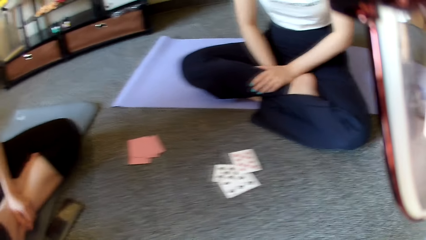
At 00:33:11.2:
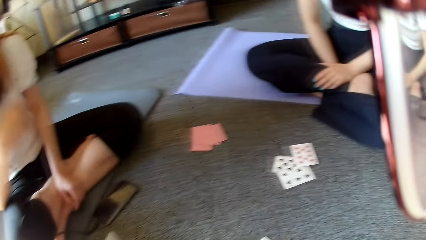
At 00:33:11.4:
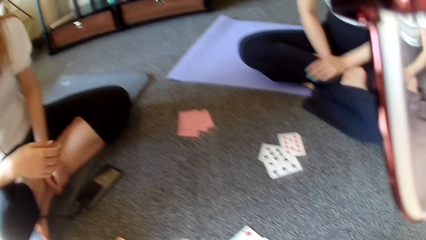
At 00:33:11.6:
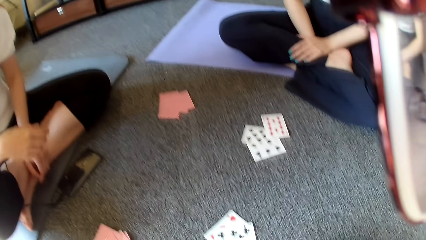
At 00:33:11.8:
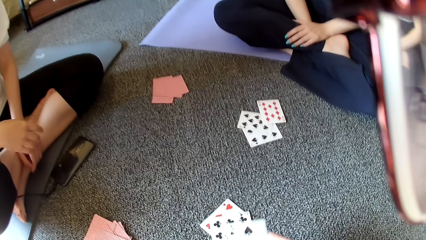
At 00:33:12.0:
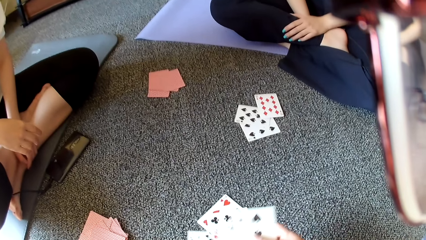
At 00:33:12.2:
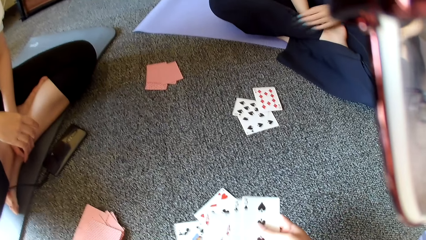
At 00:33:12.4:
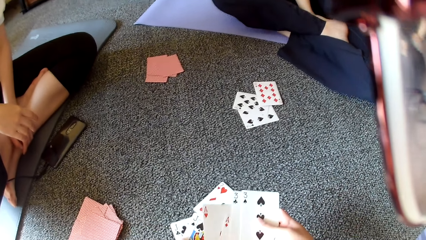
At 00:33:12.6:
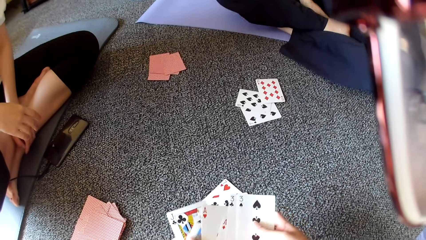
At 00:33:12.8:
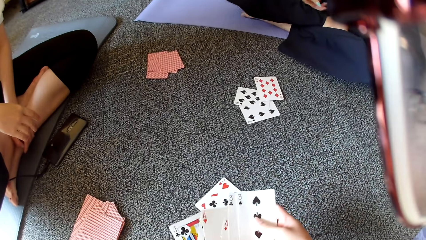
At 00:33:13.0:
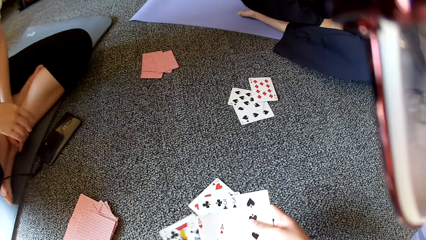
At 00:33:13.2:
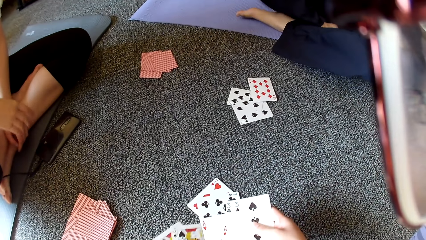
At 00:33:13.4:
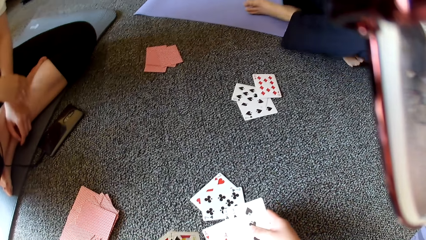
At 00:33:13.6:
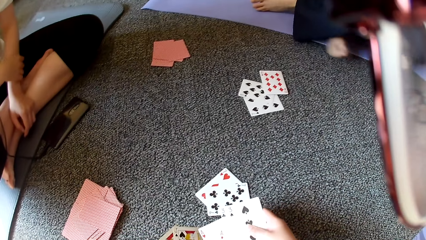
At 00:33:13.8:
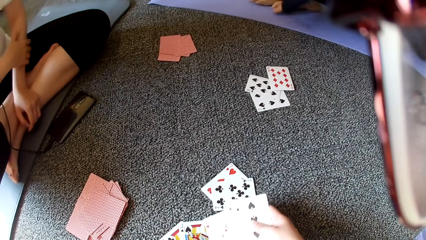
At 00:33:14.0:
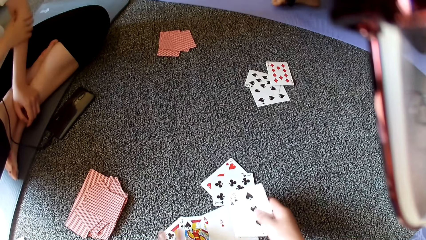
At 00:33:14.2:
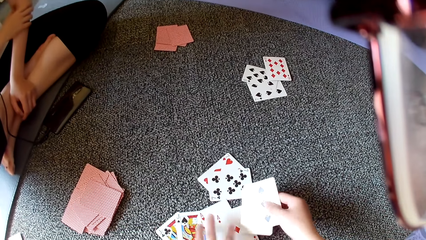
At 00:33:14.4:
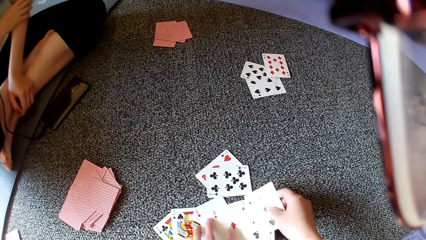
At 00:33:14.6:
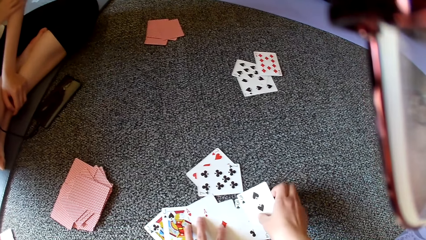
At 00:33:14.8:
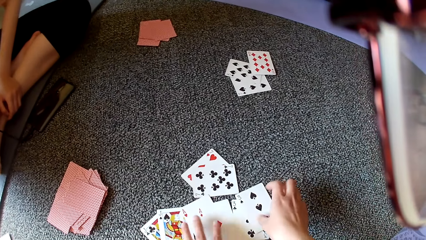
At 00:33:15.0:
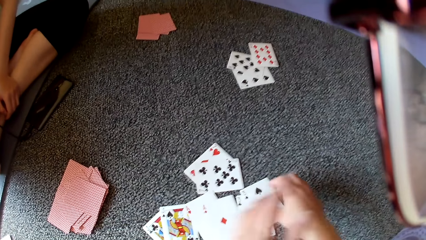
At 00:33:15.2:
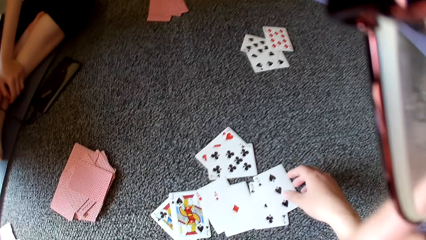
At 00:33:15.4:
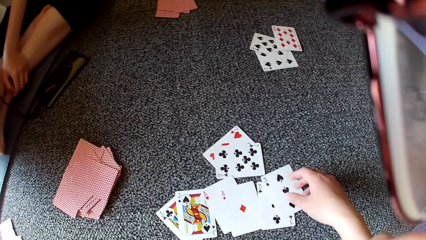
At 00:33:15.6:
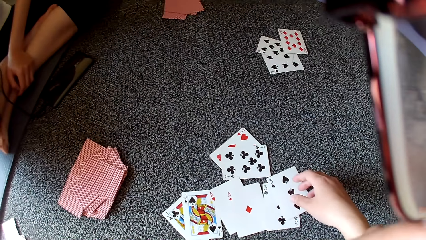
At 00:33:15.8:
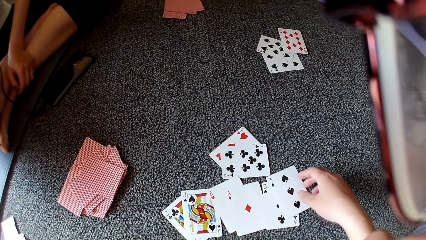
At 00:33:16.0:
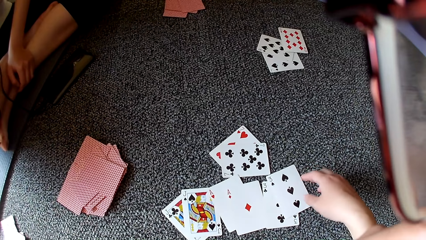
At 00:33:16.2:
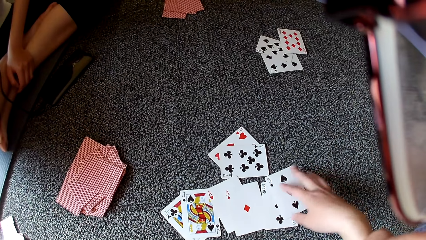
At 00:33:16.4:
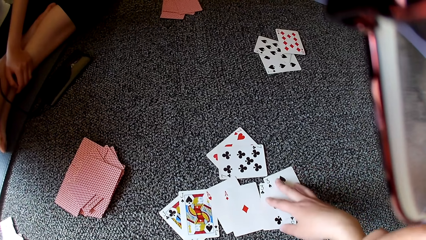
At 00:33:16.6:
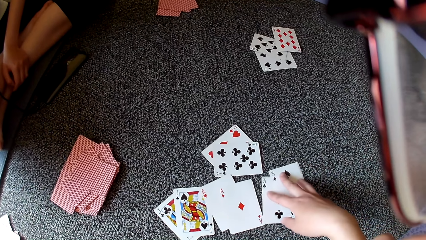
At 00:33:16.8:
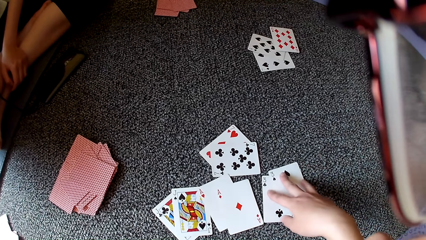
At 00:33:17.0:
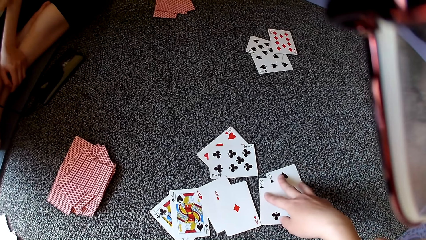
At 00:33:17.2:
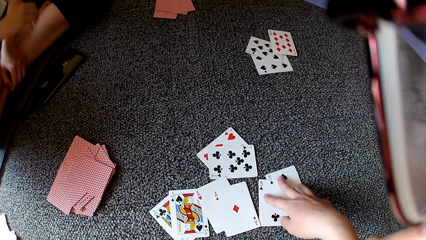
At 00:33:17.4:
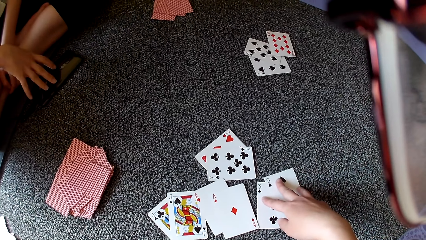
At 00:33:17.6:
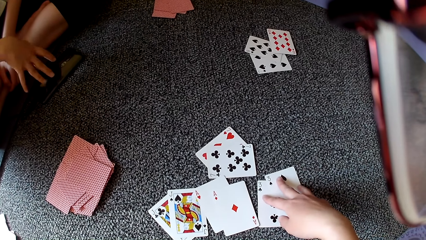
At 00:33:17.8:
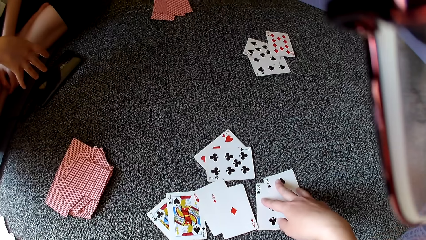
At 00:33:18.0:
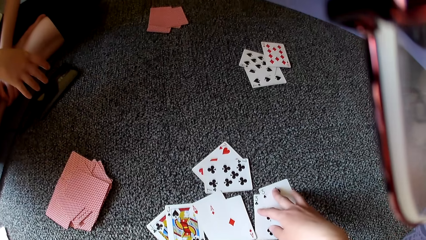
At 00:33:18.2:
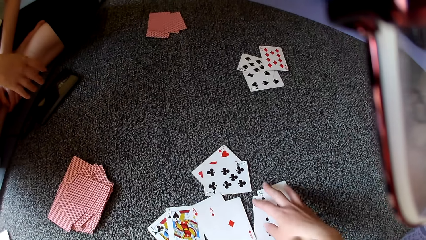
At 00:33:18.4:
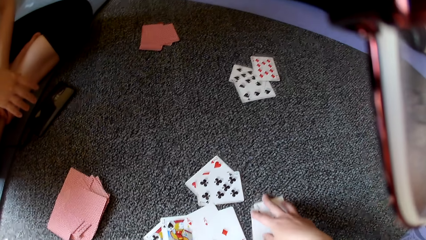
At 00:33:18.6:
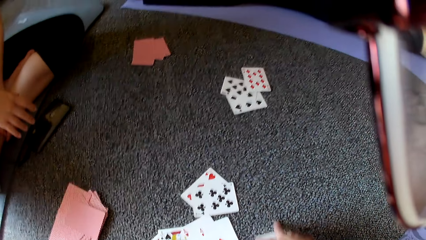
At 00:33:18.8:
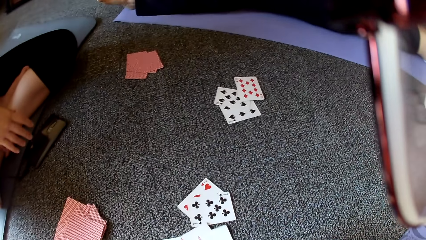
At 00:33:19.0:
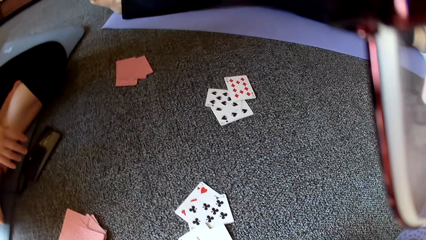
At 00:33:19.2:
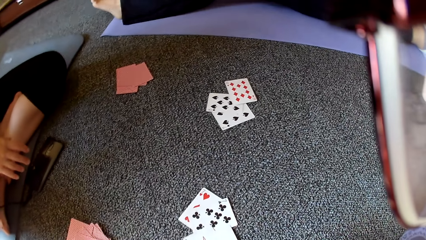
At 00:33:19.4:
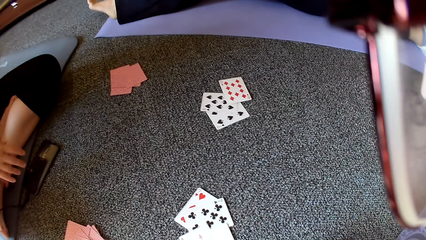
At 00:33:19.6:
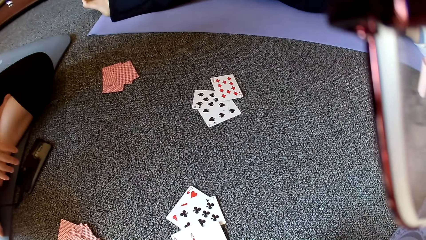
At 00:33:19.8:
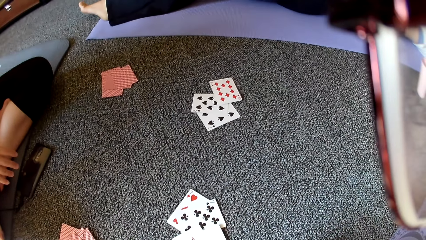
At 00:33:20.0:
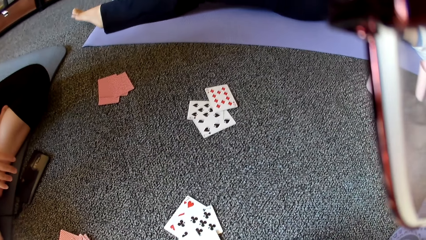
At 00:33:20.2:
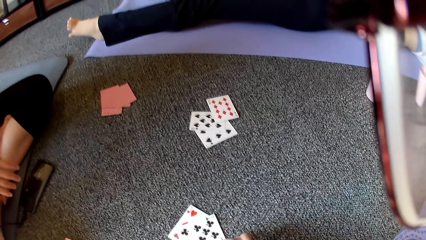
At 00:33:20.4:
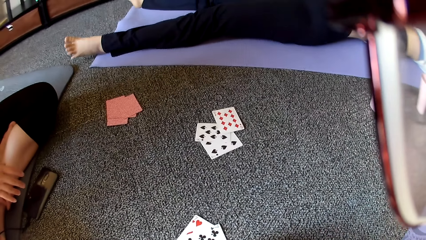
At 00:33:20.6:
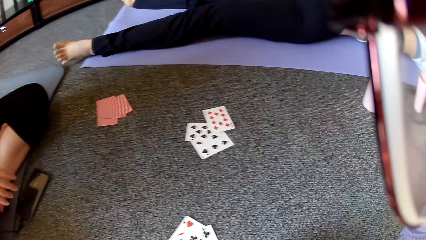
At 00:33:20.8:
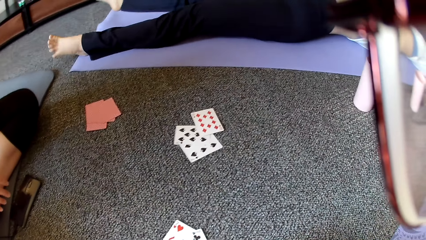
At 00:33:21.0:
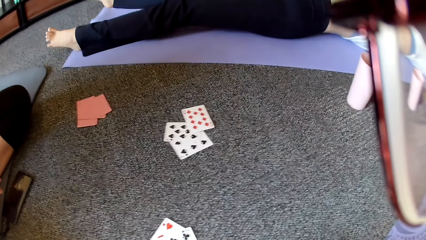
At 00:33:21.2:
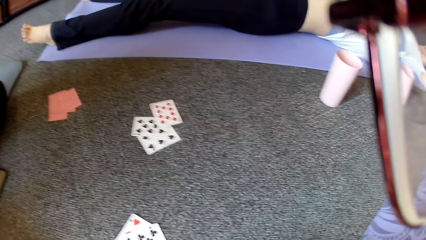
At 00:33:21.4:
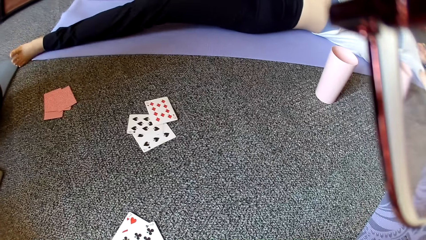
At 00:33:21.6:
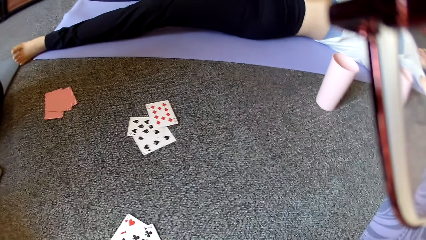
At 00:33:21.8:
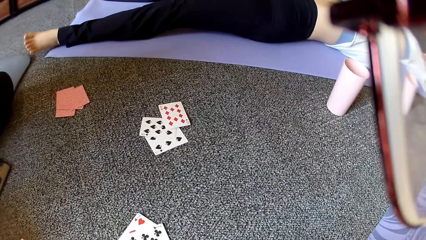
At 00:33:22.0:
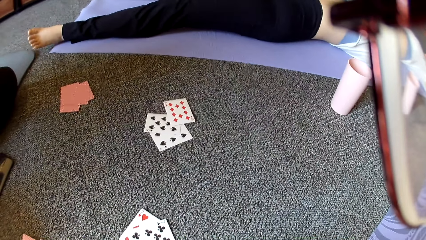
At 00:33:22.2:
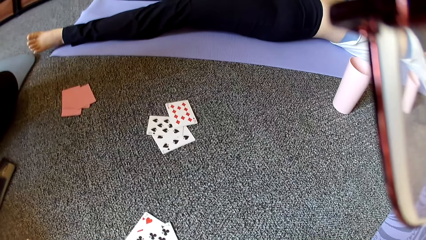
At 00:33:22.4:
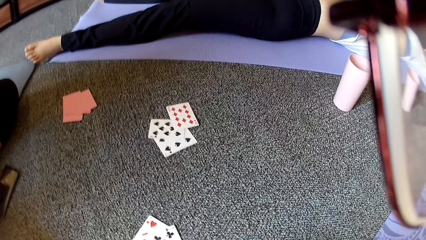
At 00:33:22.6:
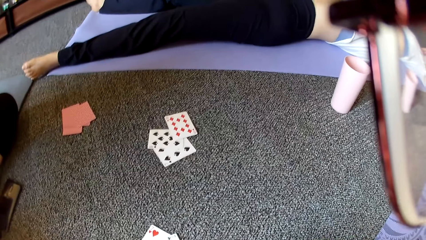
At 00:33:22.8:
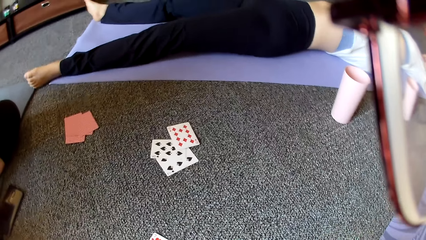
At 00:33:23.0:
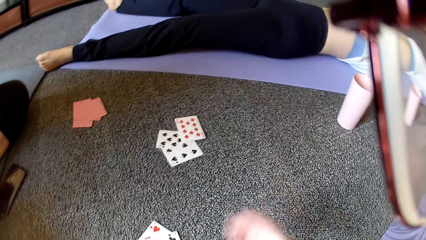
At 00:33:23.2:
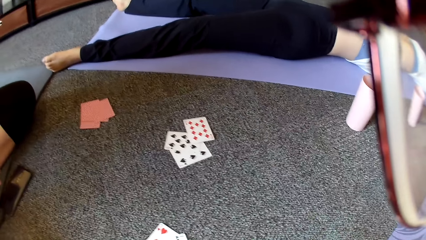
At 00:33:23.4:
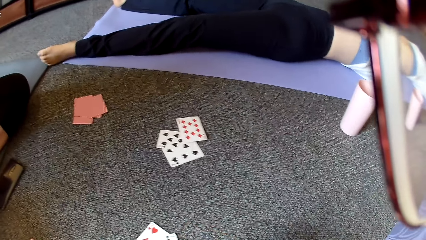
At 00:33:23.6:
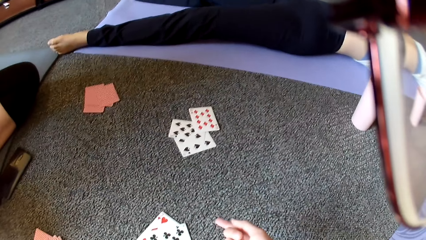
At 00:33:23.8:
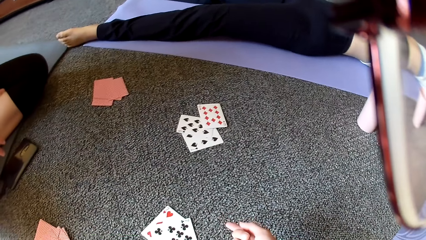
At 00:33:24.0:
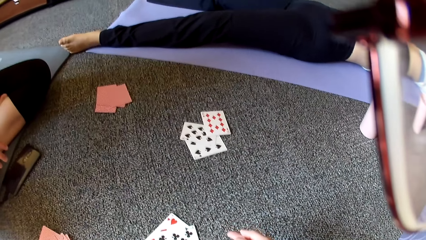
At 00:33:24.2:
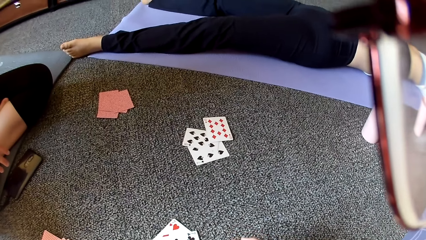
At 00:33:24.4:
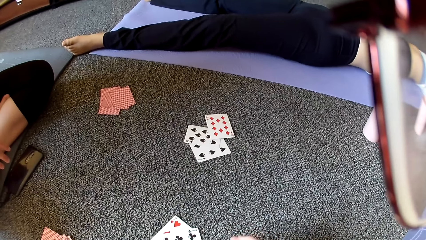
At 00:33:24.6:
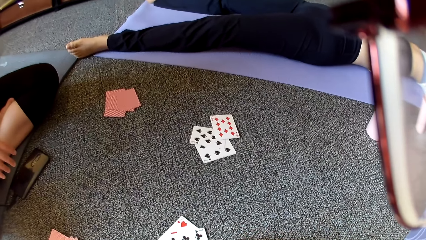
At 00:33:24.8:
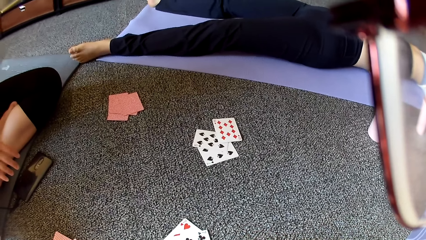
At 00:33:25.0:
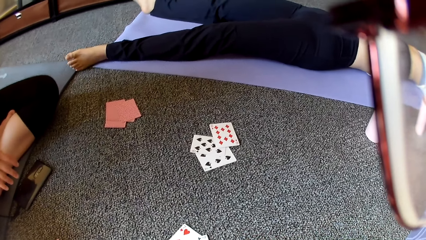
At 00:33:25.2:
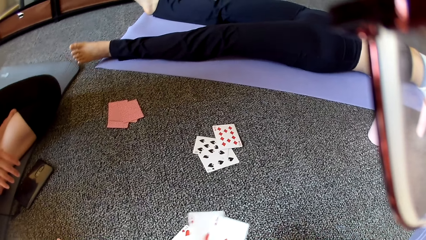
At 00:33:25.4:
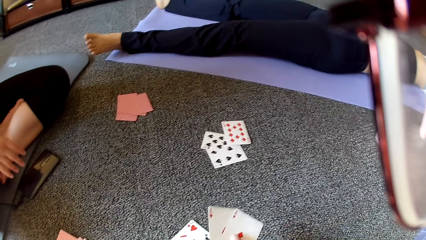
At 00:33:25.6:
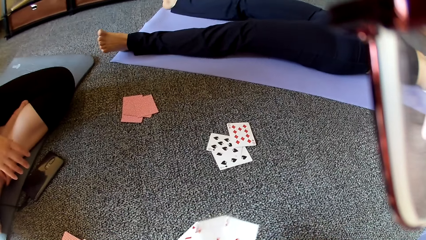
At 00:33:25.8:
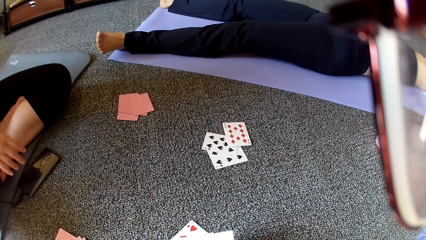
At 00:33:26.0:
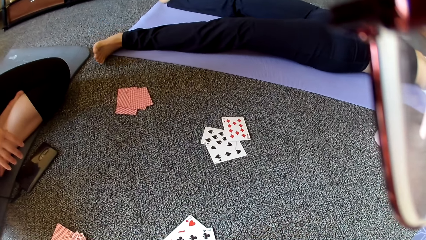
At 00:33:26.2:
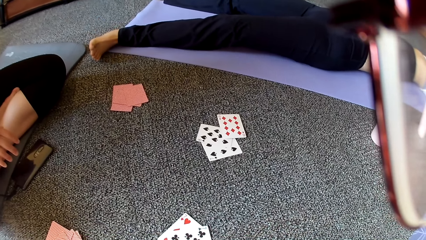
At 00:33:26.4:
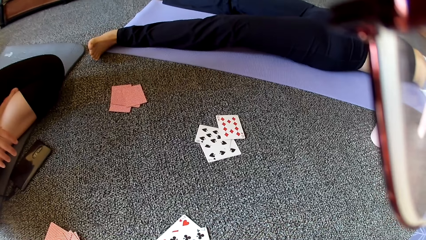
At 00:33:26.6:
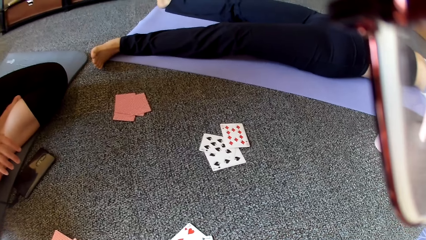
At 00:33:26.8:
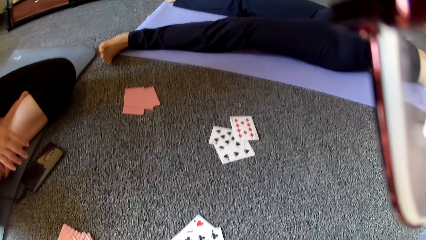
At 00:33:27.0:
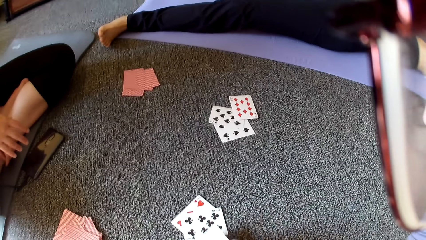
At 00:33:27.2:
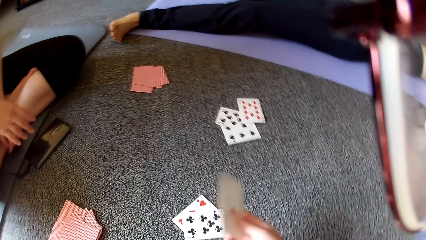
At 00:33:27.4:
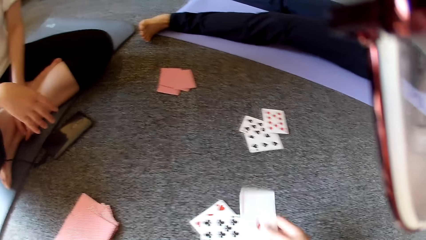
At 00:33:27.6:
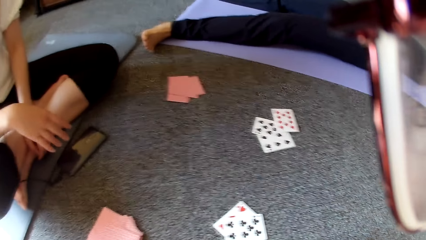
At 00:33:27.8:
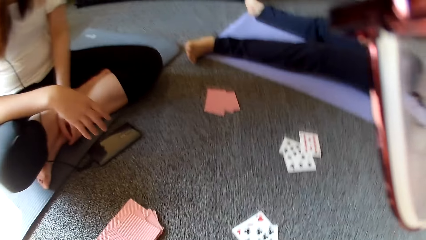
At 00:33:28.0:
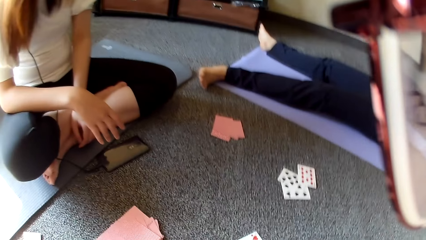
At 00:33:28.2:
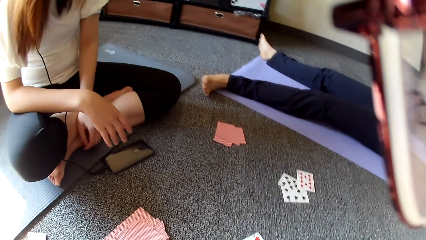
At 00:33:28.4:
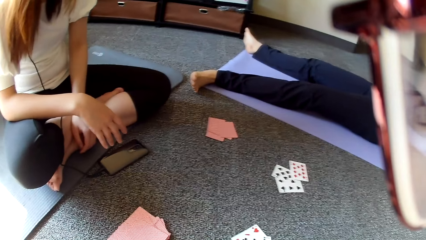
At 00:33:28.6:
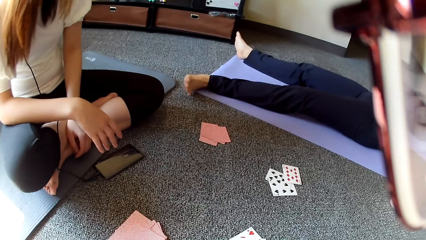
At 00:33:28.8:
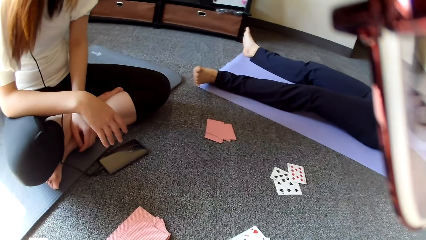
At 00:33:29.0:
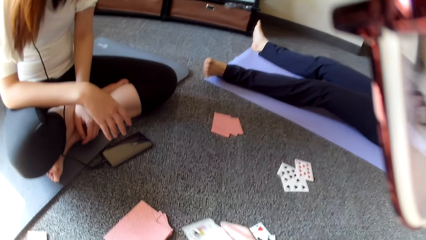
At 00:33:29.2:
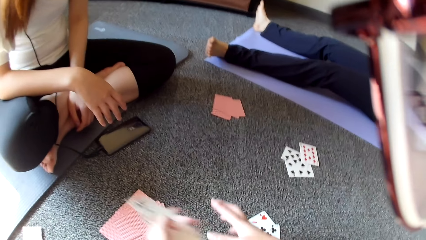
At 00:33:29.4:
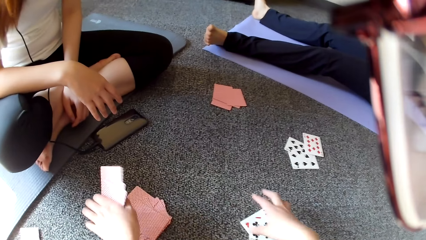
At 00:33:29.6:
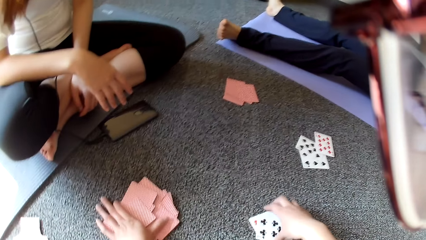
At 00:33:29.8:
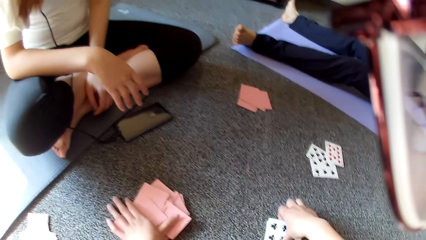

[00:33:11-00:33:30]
The camera wearer looks around, shuffles cards and places a card on the floor. A woman moves the leg. Another woman scratches the hand. The camera wearer moves the poker cards on the floor. The first woman shakes the leg. The camera wearer moves the hand.
